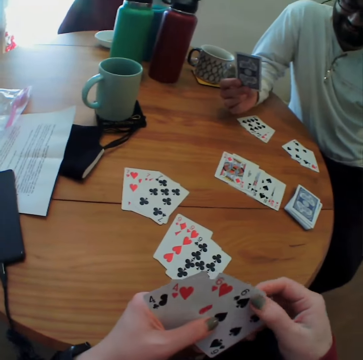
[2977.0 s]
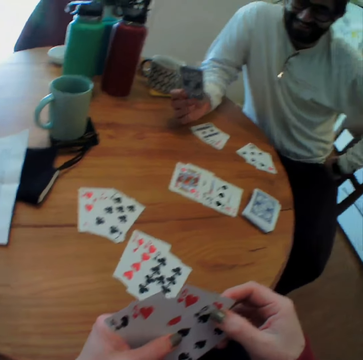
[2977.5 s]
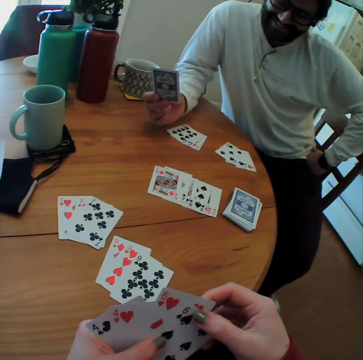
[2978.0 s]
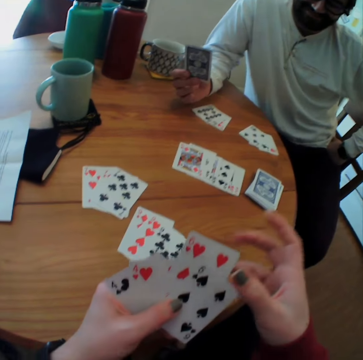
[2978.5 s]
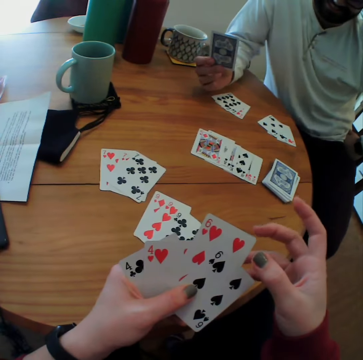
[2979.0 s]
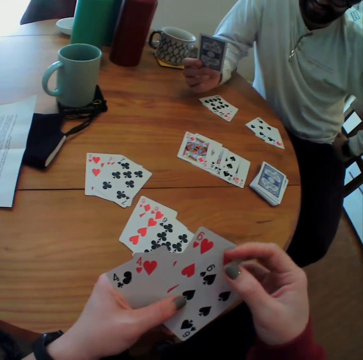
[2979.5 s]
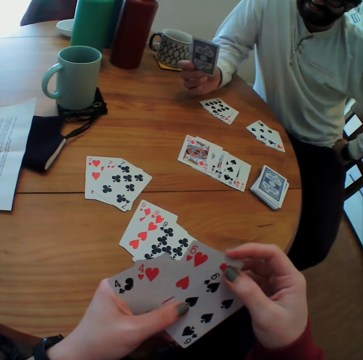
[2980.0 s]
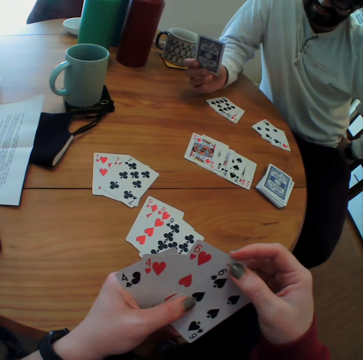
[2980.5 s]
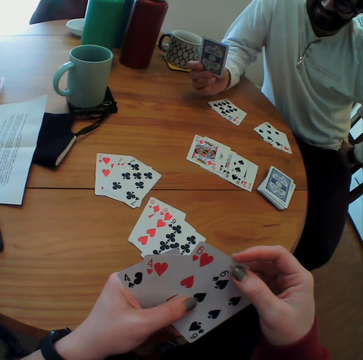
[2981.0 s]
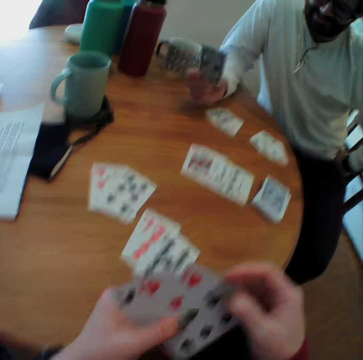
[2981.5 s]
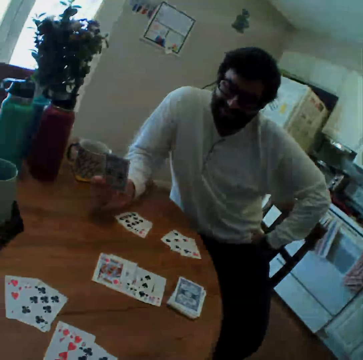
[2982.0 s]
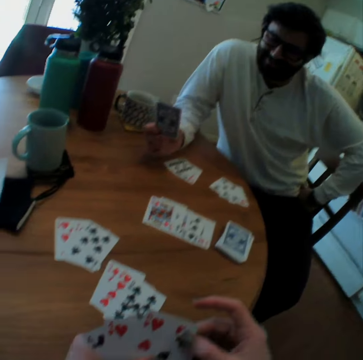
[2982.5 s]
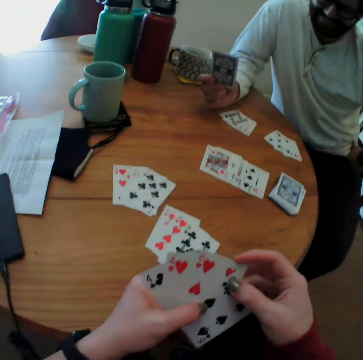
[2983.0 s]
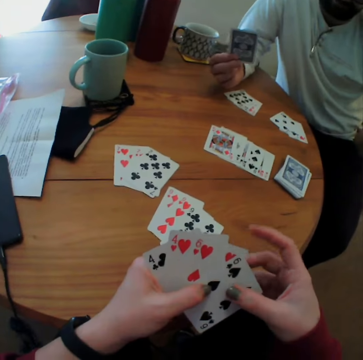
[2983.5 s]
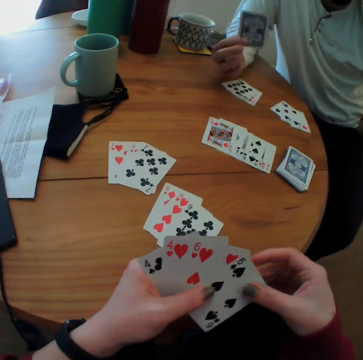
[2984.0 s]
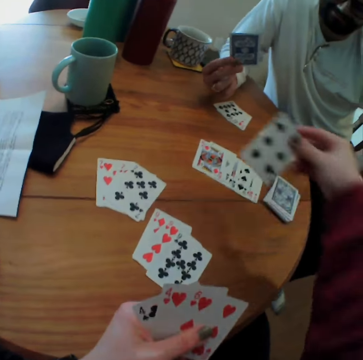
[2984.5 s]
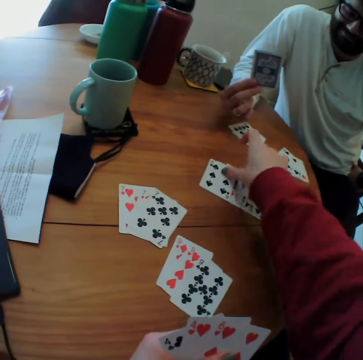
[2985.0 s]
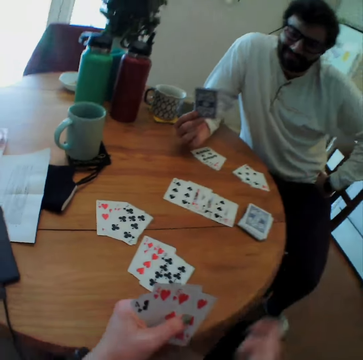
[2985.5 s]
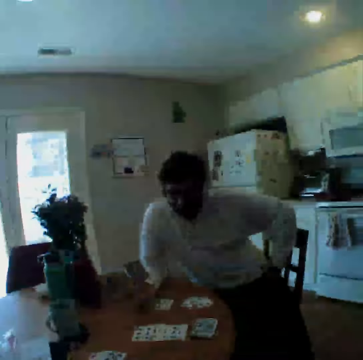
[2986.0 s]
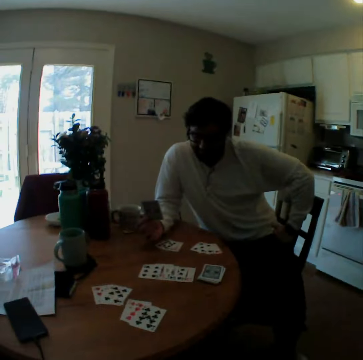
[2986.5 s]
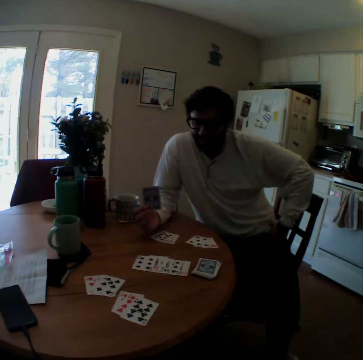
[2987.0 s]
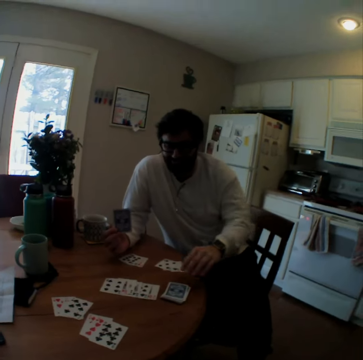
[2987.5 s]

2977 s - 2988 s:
The camera wearer plays and puts the card on the table.

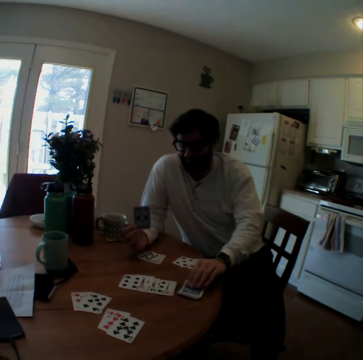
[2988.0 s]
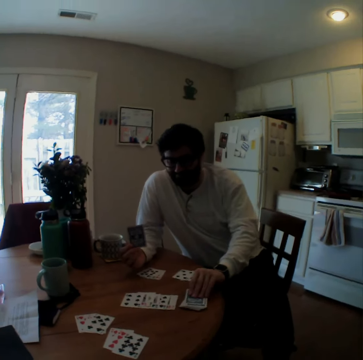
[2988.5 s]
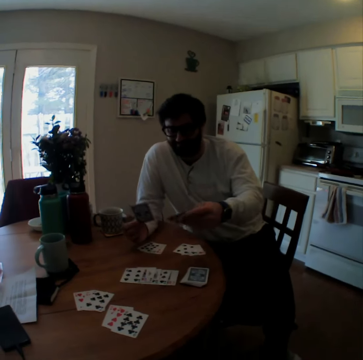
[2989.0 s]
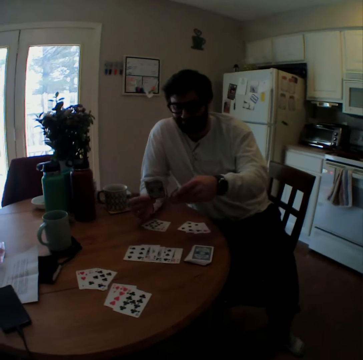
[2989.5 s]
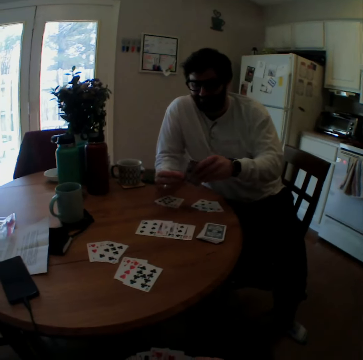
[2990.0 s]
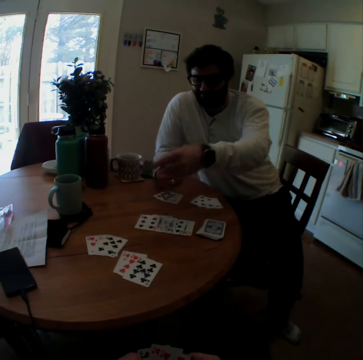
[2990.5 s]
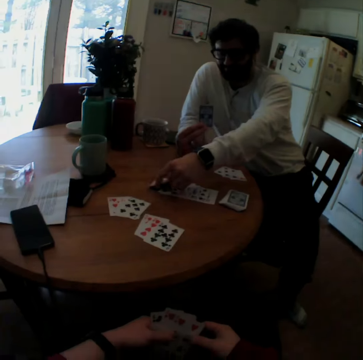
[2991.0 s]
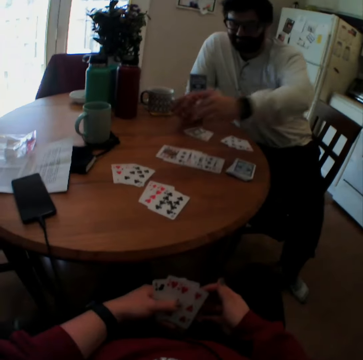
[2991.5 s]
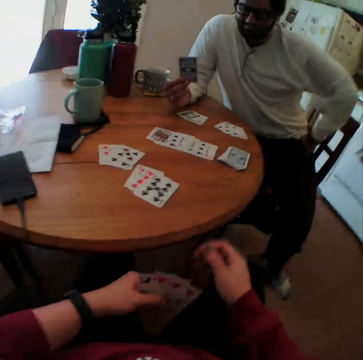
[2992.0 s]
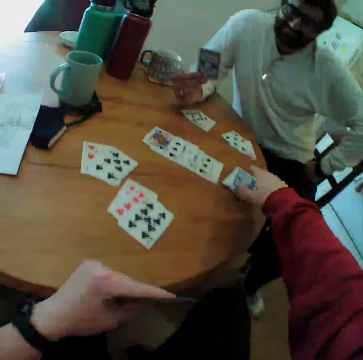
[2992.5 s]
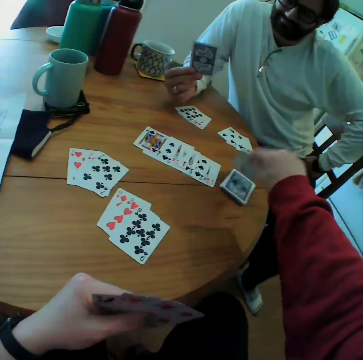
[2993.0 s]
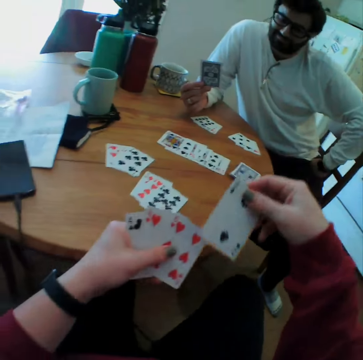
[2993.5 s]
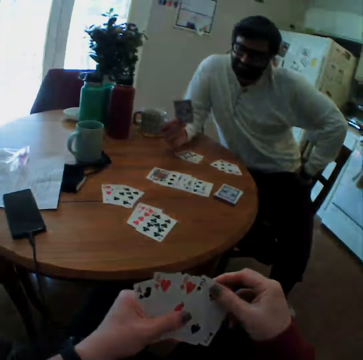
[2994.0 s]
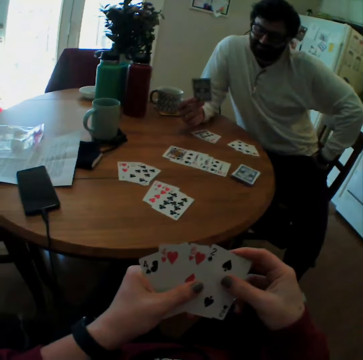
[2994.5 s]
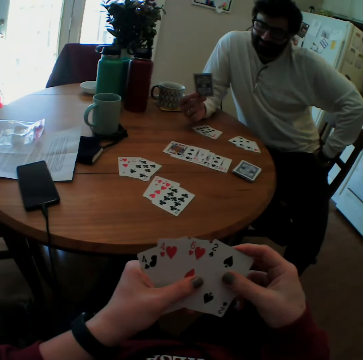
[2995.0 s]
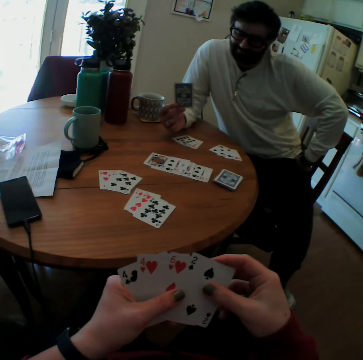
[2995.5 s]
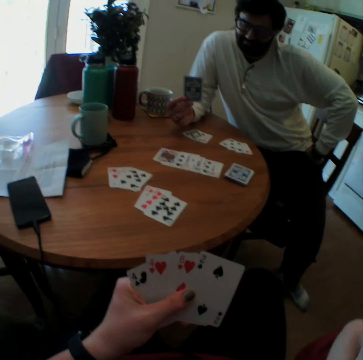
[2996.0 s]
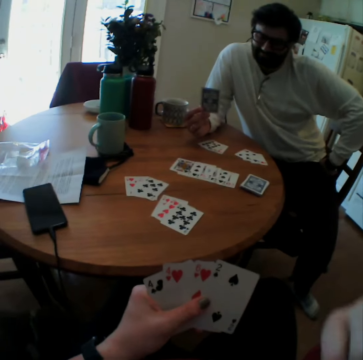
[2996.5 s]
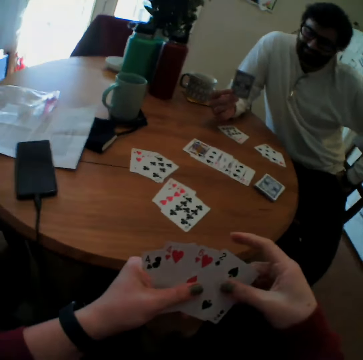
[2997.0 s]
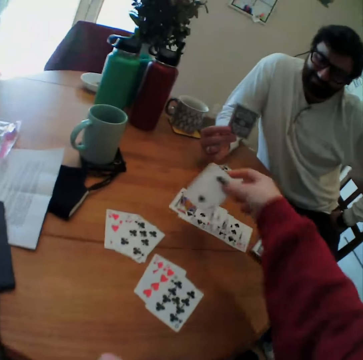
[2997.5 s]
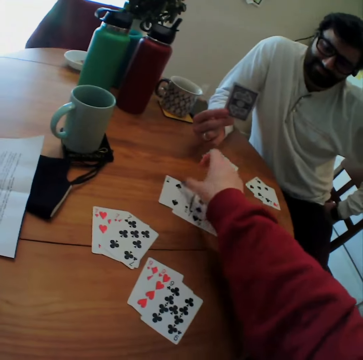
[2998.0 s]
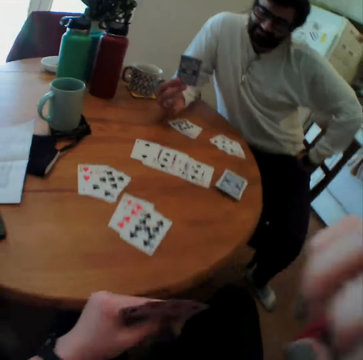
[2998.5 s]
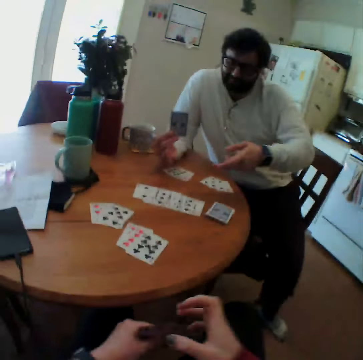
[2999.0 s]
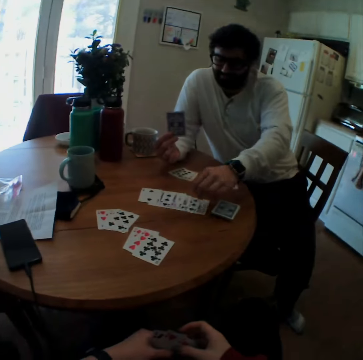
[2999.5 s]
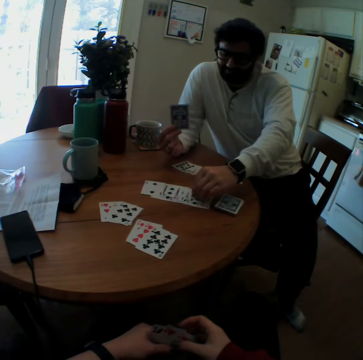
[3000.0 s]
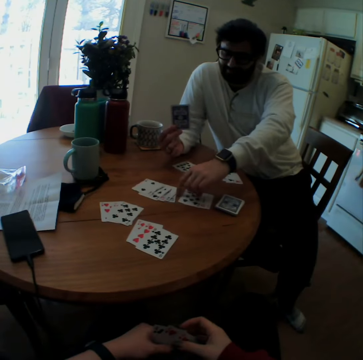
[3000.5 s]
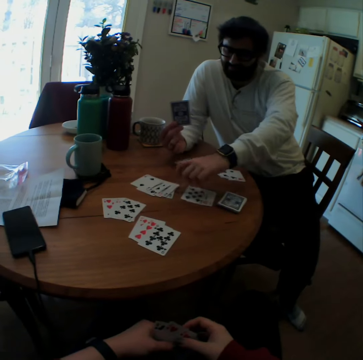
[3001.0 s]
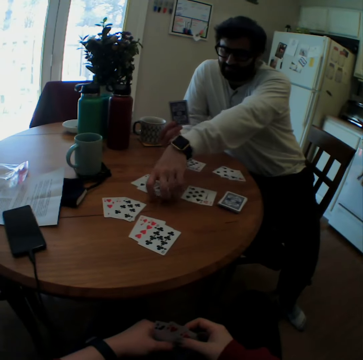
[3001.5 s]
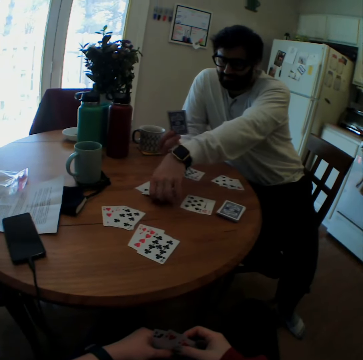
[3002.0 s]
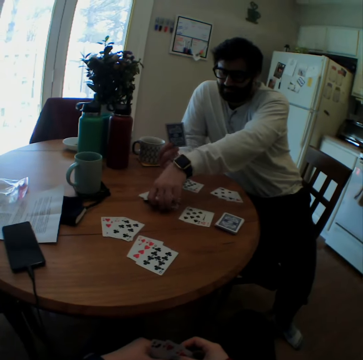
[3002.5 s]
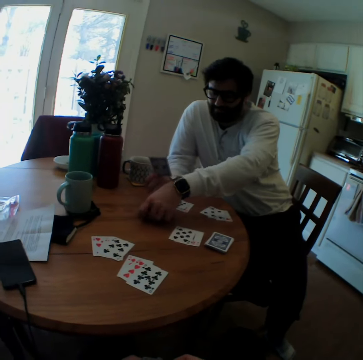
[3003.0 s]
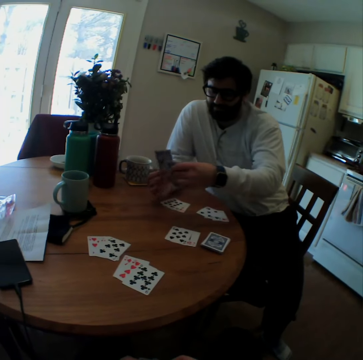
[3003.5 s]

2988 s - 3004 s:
A man picks the card on the table. The man puts the card on the table. The camera wearer picks the card on the table. They look at the card. They put the card on the table. The man picks the cards on the table.

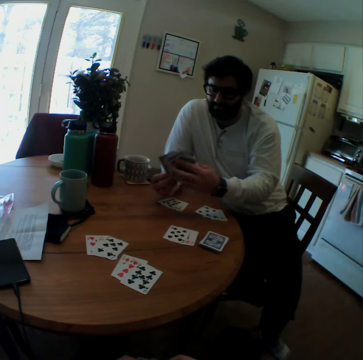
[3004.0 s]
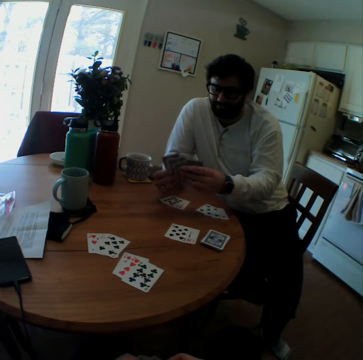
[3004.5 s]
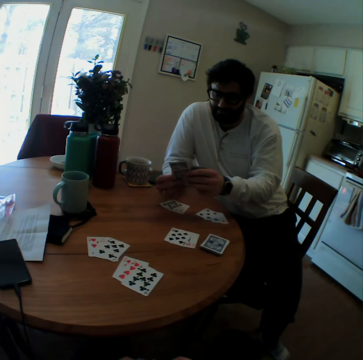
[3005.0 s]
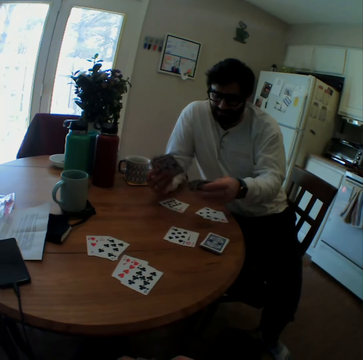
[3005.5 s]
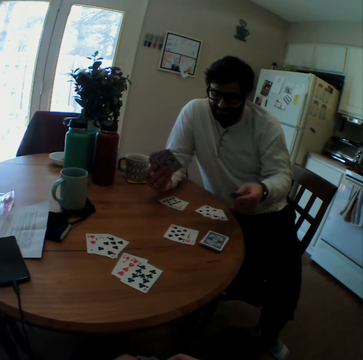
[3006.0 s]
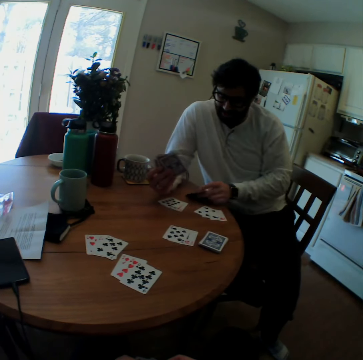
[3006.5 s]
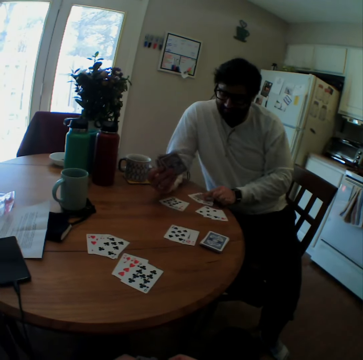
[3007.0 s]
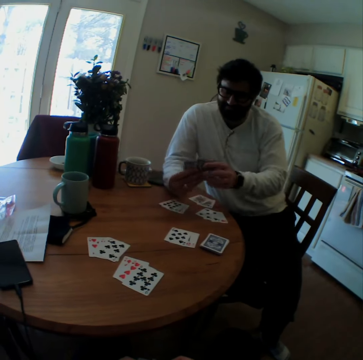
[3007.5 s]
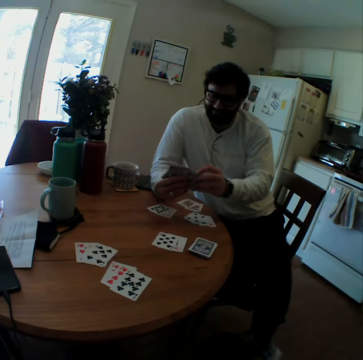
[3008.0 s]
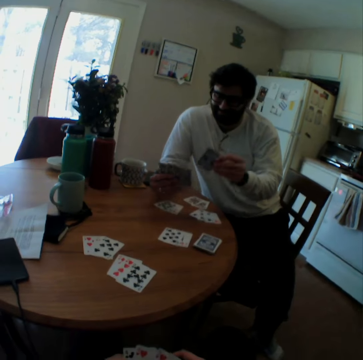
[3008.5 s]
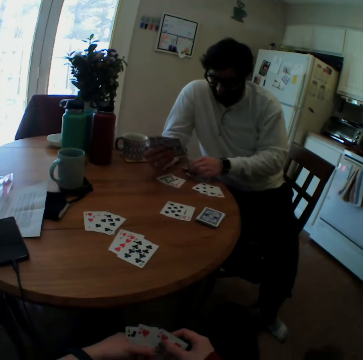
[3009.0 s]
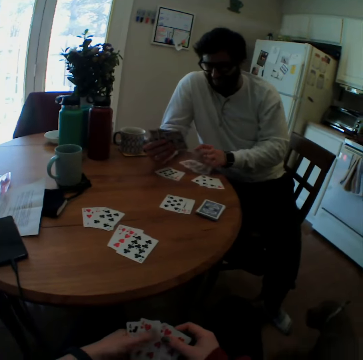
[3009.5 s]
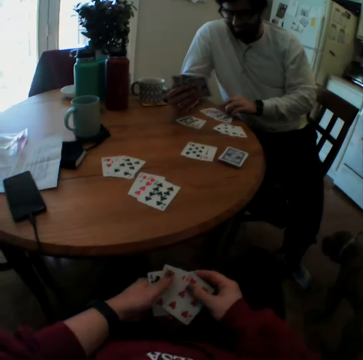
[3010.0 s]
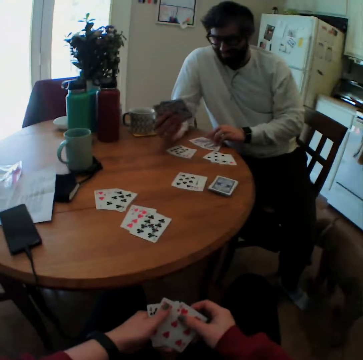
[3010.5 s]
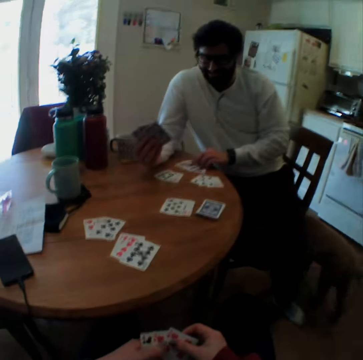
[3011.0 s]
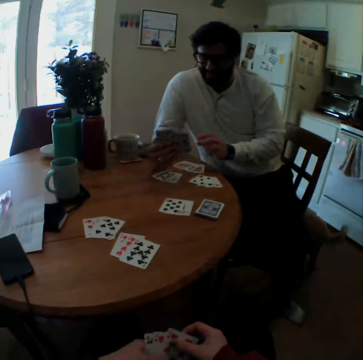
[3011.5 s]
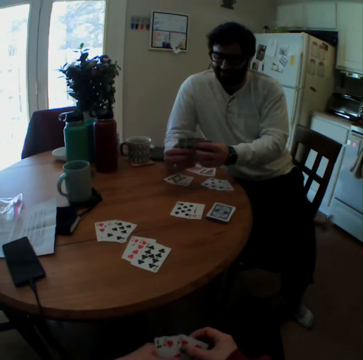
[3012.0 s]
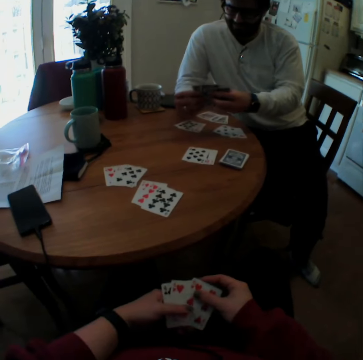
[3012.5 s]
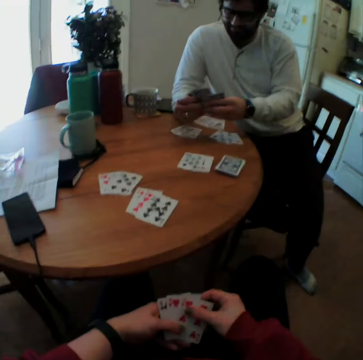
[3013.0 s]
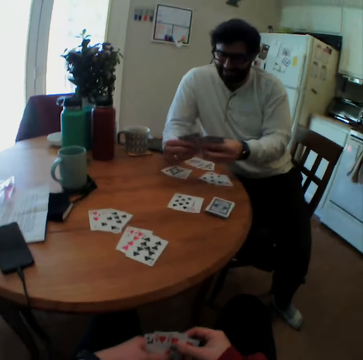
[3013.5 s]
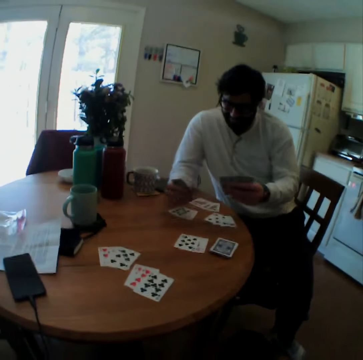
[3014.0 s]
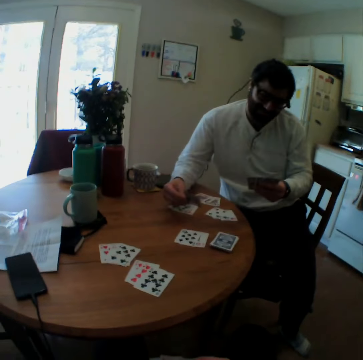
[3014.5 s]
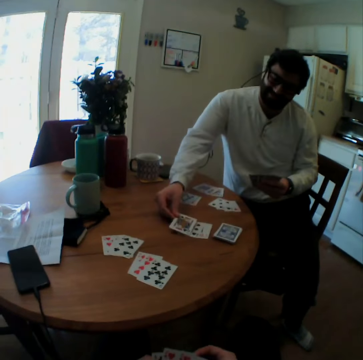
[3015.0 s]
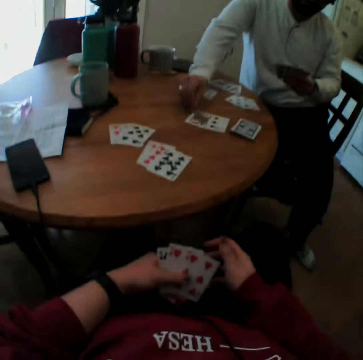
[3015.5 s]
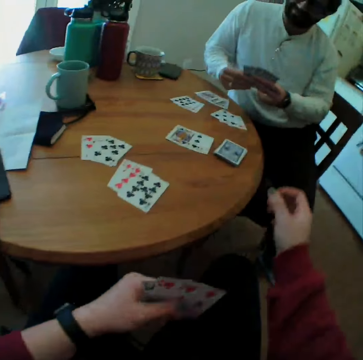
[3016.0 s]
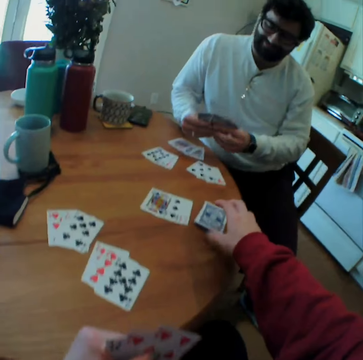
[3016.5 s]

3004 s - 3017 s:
A man puts the card on the table. The man looks at the cards. The man puts the card on the table.
